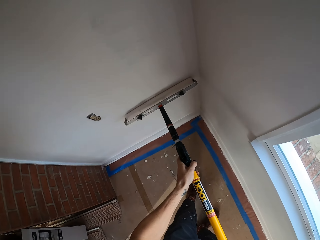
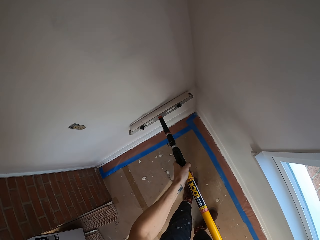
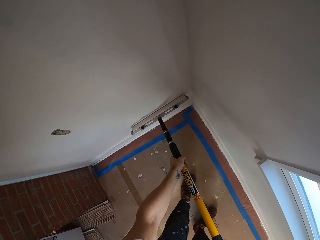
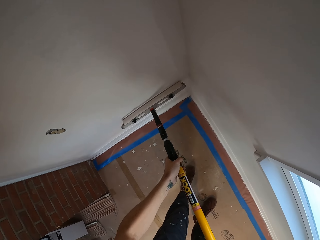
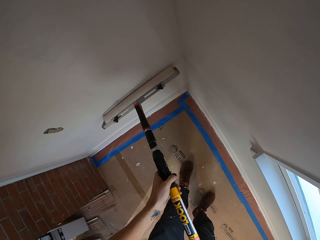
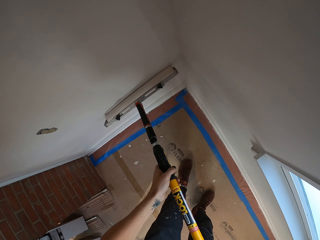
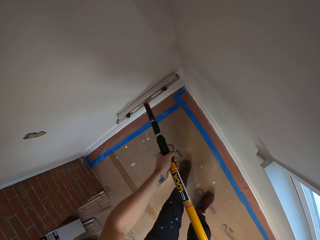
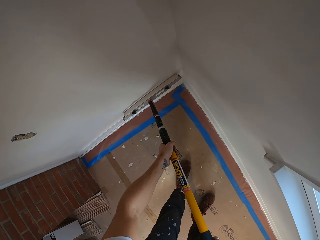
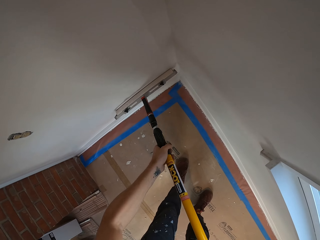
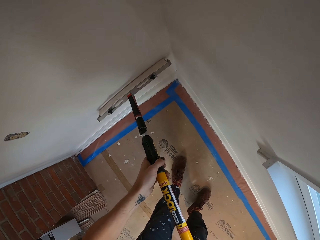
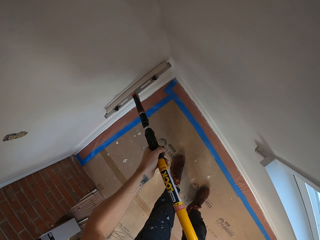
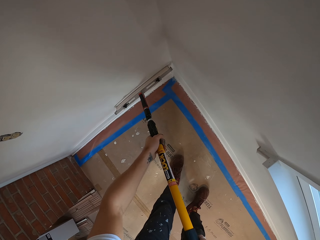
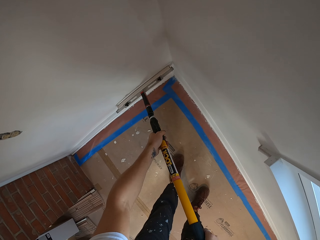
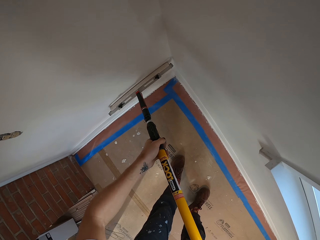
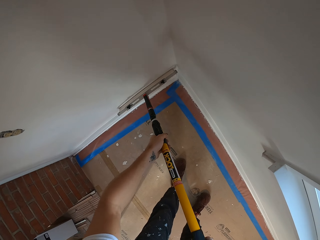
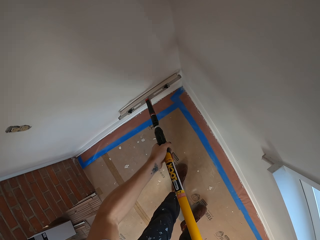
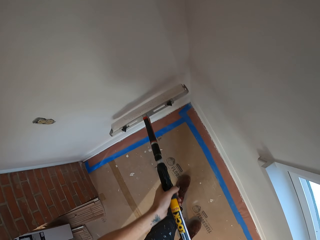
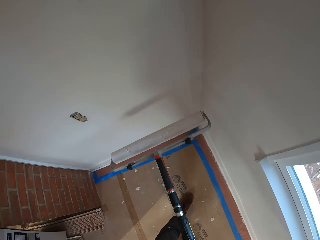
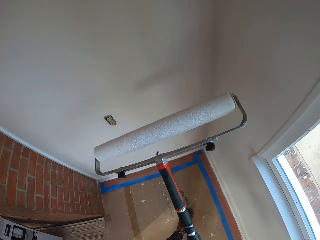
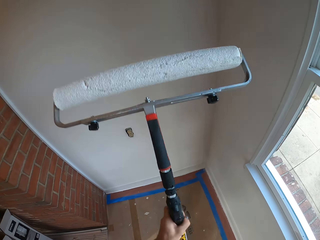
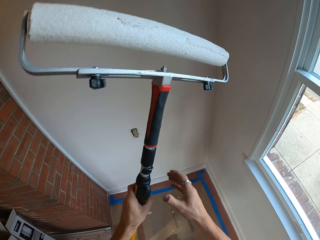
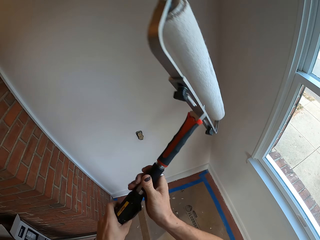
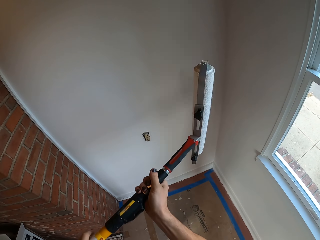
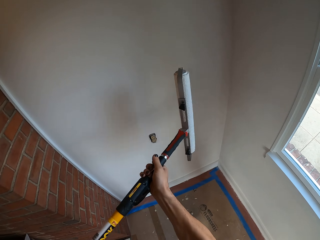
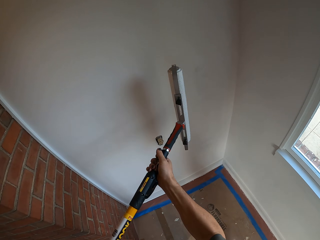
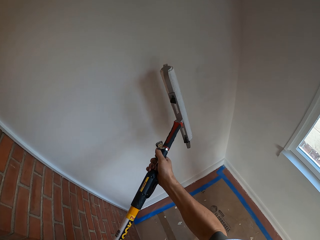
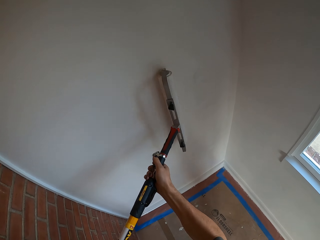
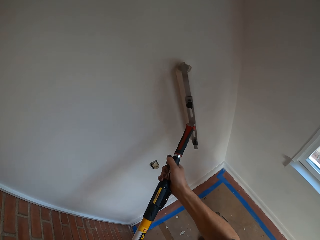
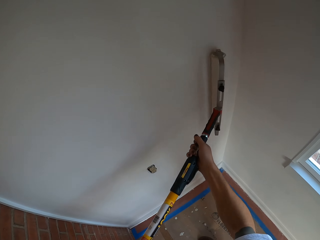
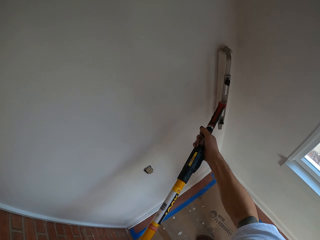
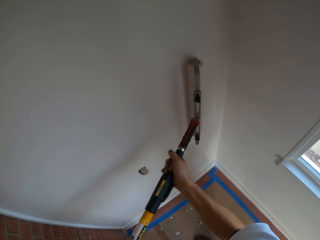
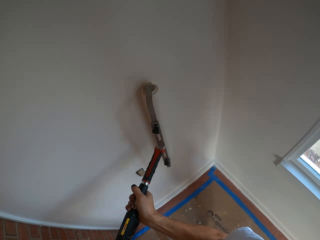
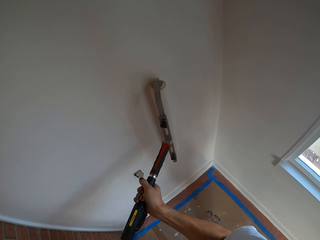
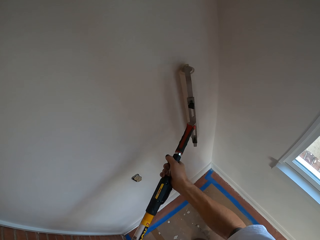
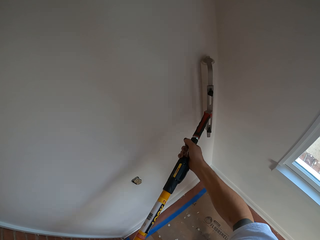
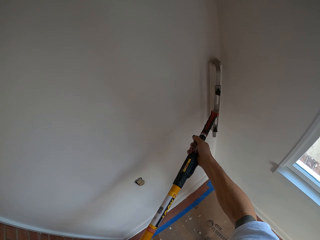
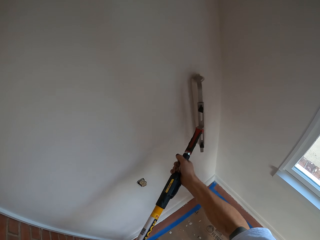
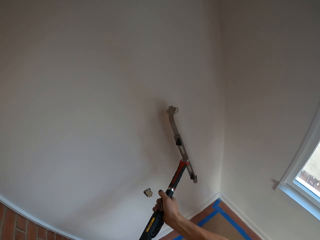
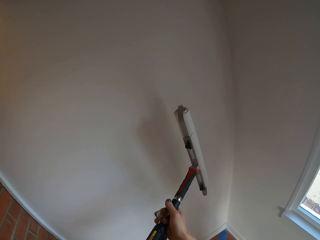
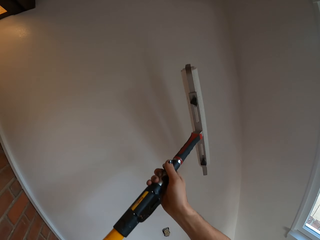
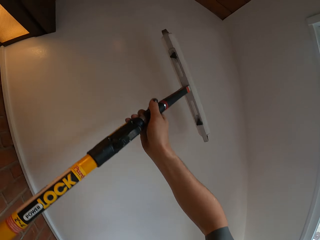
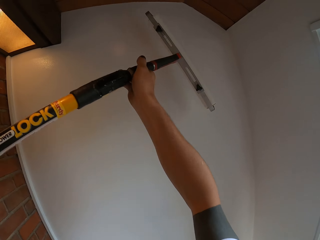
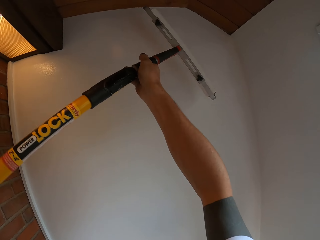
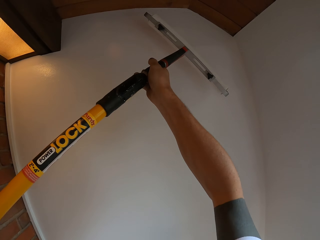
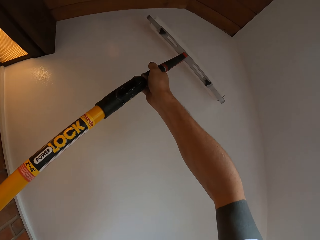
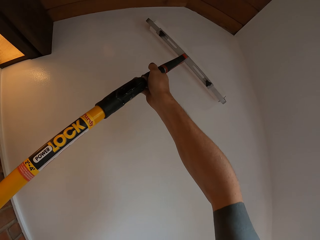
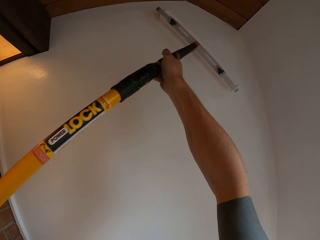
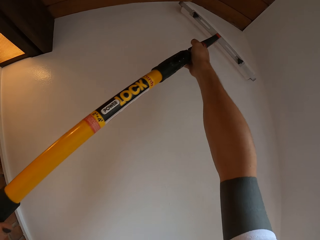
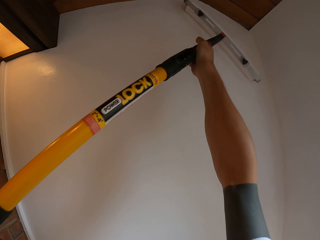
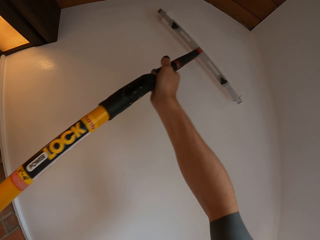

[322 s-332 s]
The camera wearer turns a paint roller. They repaint the wall with the paint roller.

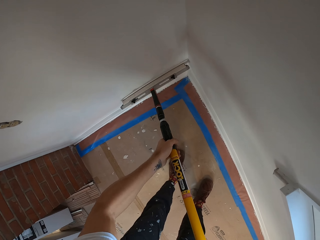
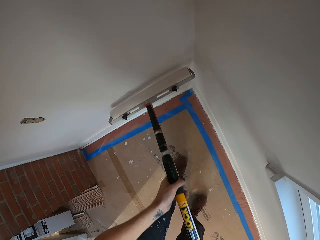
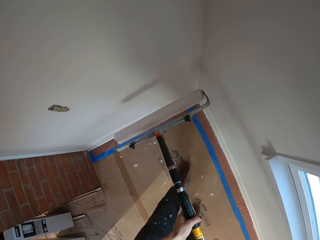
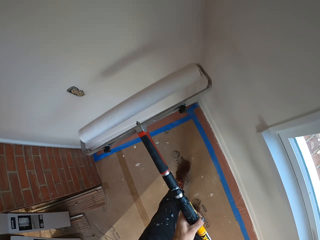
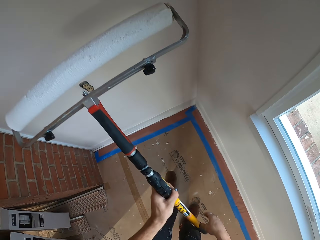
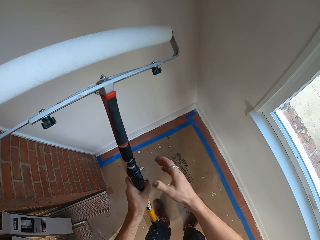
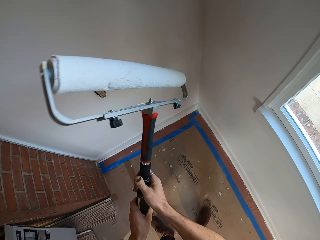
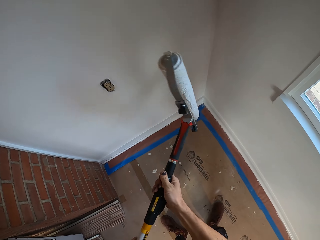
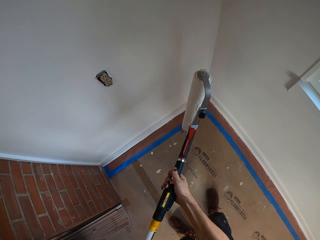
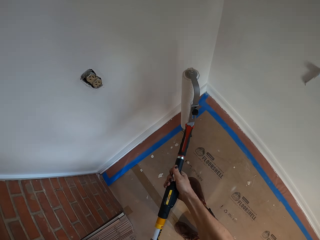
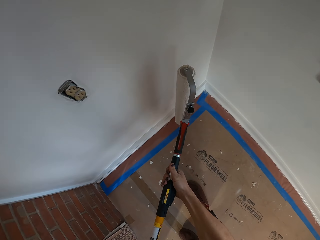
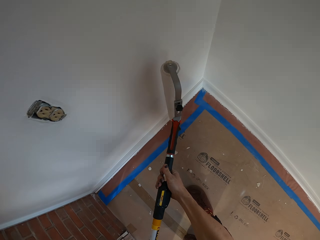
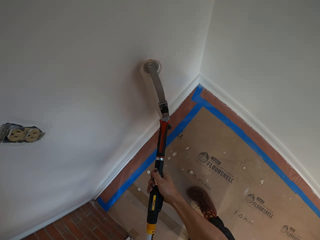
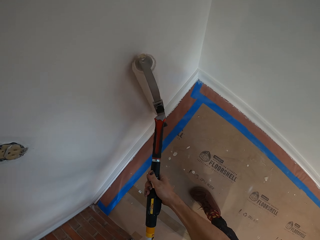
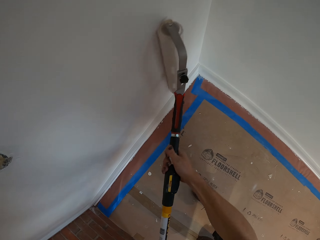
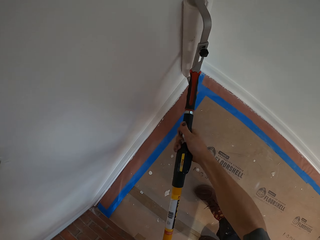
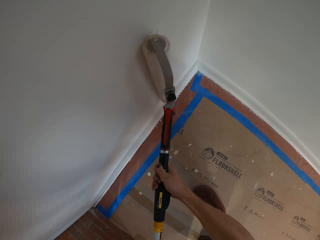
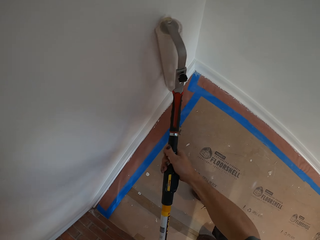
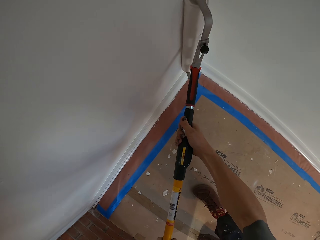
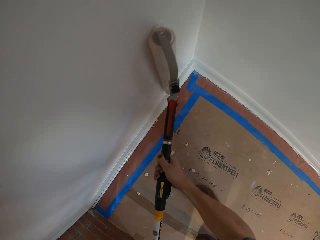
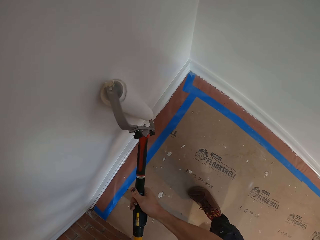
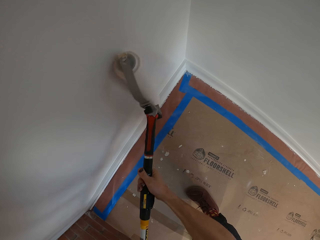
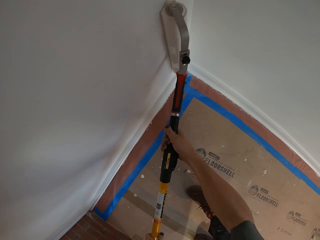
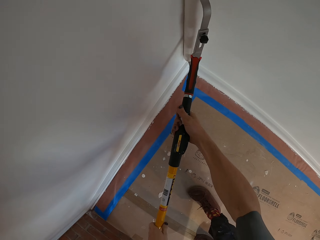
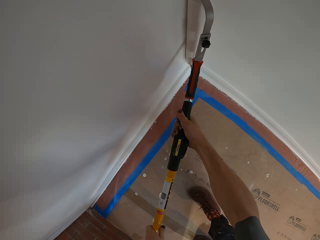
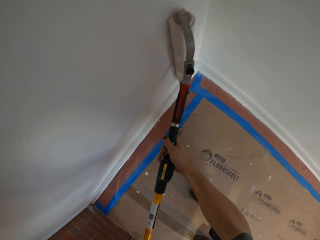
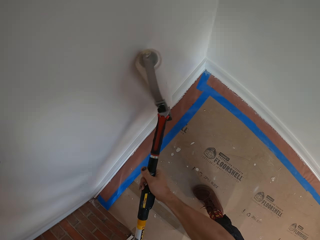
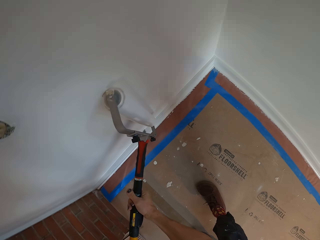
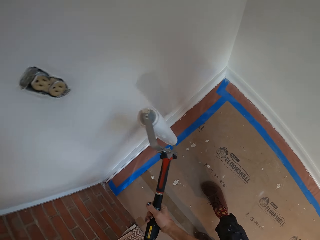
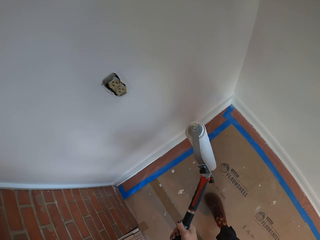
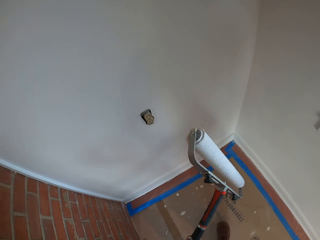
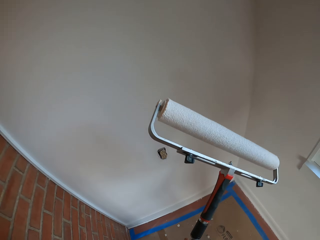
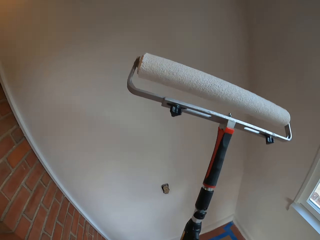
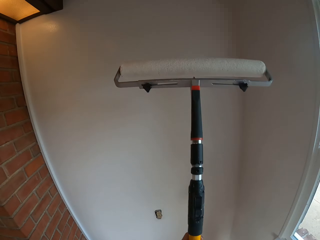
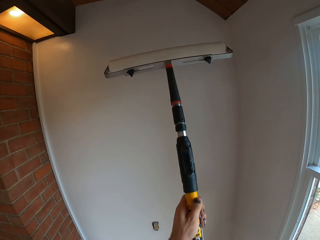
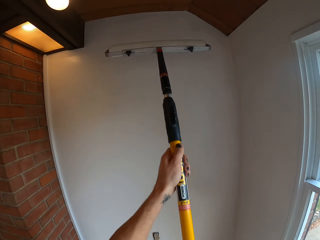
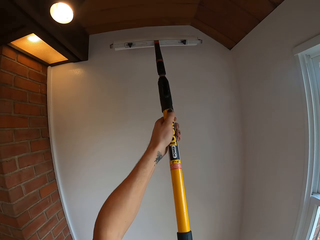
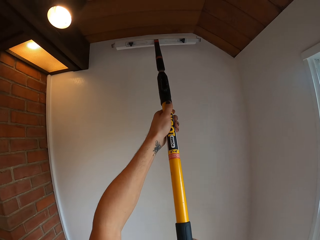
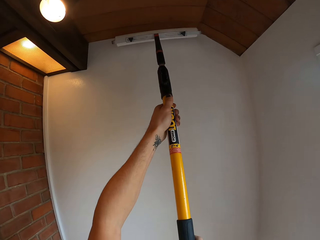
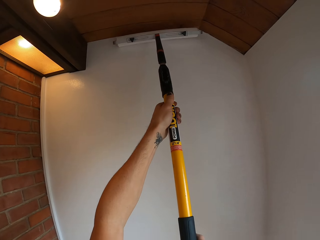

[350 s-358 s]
The camera wearer turns a paint roller. They repaint the wall with the paint roller.
